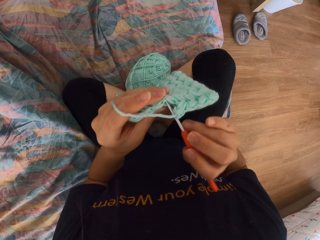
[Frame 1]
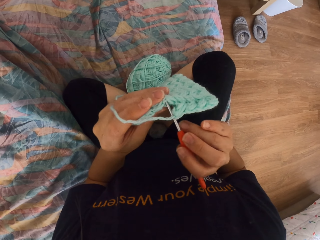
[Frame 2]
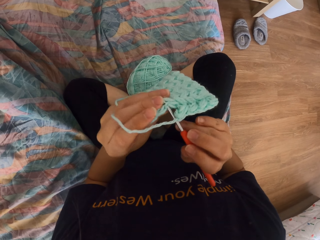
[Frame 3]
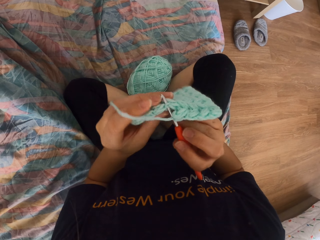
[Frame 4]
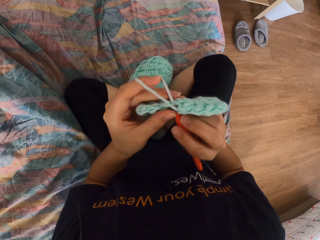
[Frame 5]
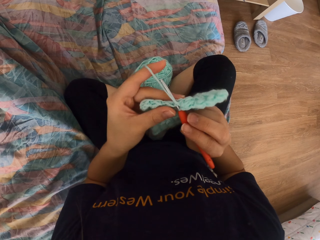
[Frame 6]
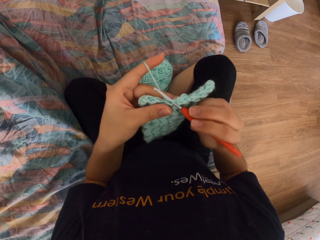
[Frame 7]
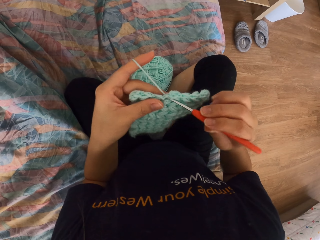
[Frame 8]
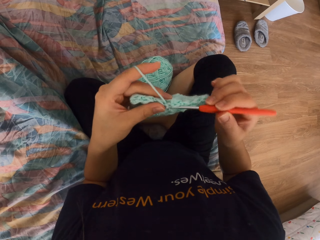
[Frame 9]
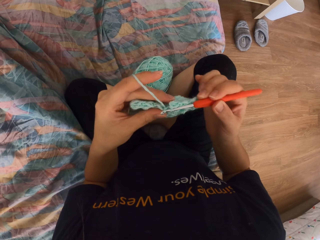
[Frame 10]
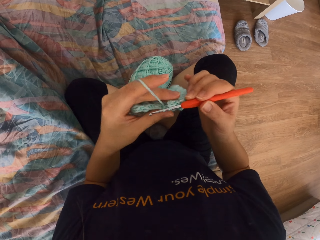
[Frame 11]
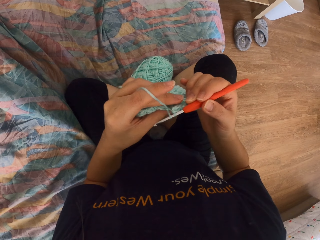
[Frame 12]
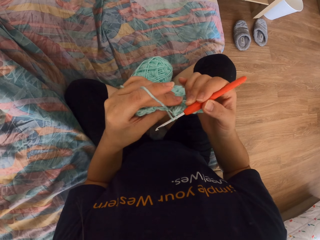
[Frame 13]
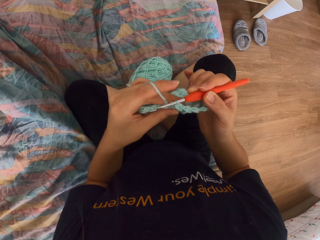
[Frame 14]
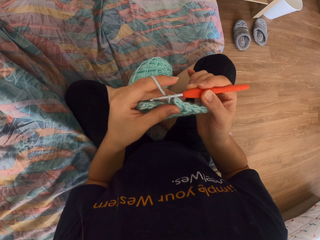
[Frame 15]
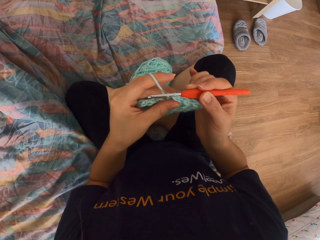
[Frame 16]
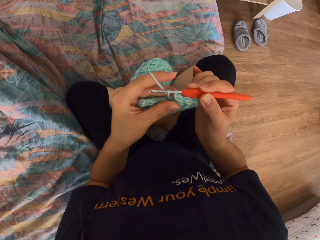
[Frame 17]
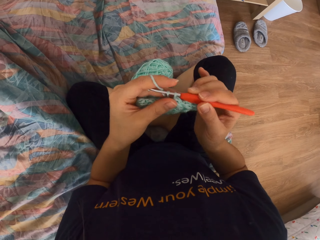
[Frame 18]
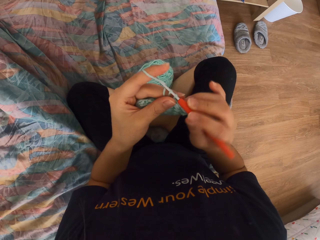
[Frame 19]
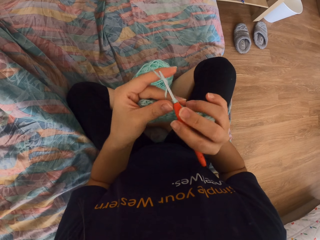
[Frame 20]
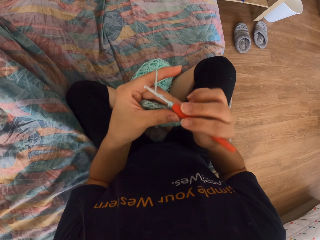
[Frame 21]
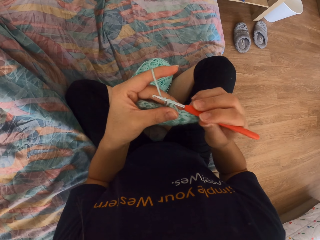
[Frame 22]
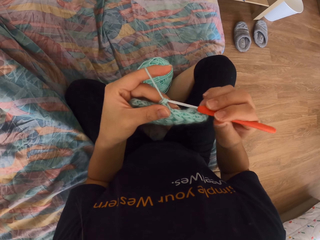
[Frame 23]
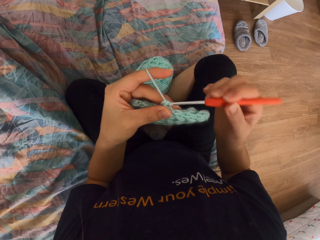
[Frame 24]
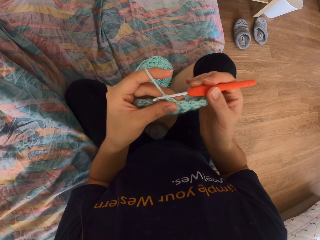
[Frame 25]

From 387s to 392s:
The camera wearer knits the fabric with the knitting crochet.

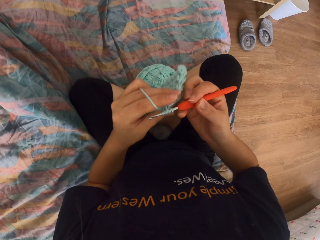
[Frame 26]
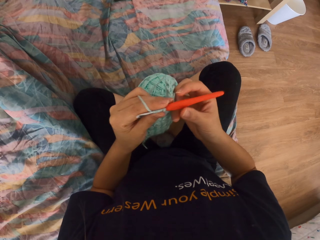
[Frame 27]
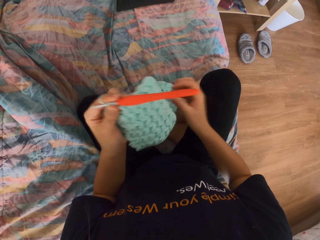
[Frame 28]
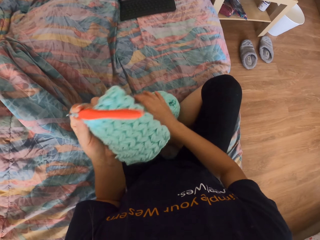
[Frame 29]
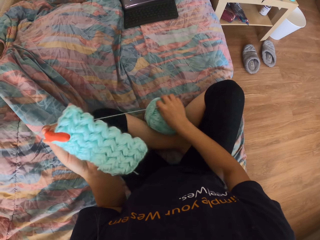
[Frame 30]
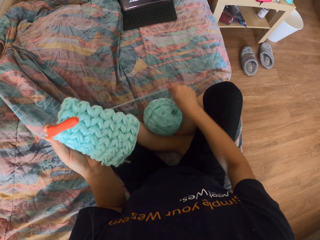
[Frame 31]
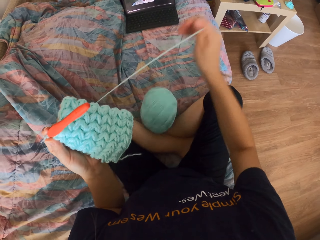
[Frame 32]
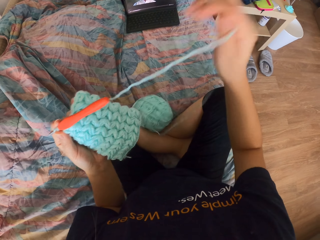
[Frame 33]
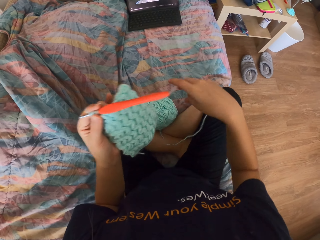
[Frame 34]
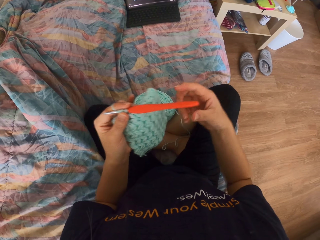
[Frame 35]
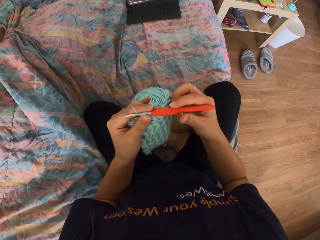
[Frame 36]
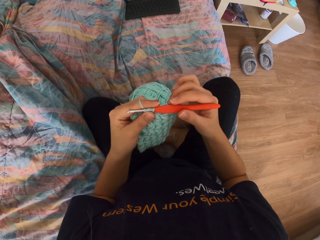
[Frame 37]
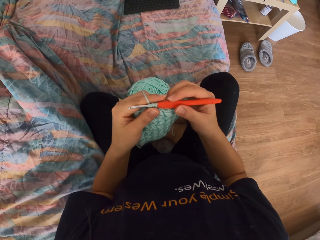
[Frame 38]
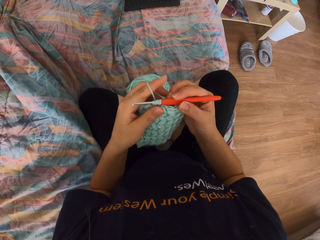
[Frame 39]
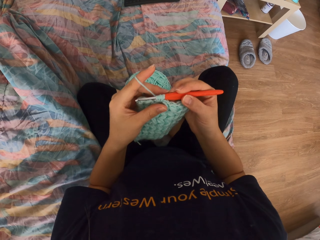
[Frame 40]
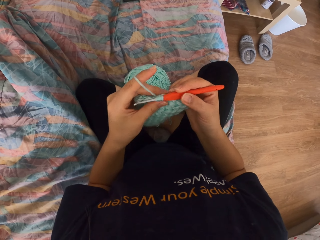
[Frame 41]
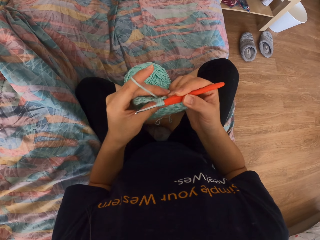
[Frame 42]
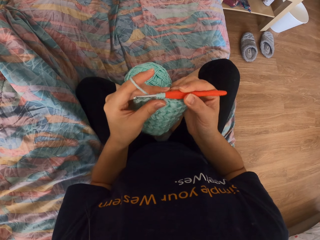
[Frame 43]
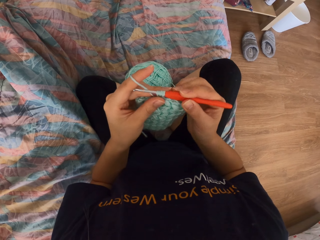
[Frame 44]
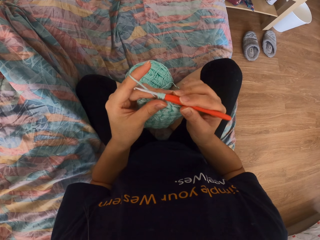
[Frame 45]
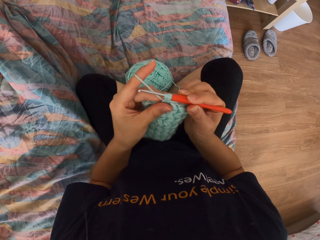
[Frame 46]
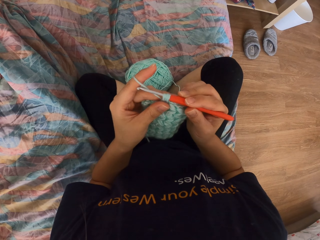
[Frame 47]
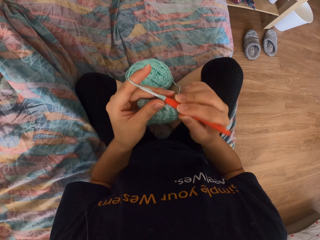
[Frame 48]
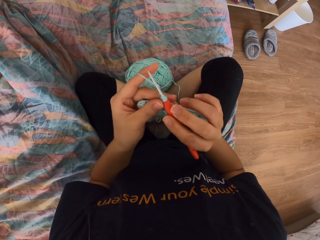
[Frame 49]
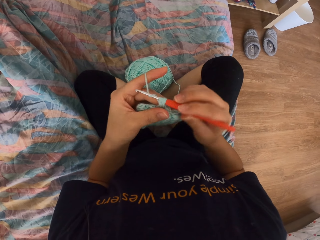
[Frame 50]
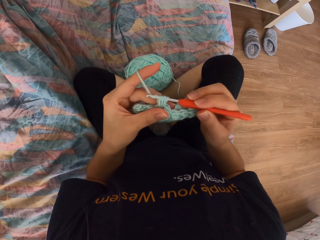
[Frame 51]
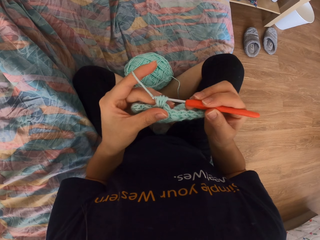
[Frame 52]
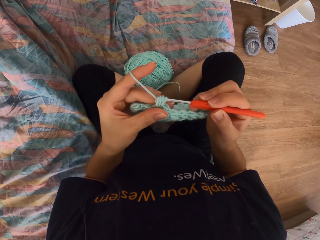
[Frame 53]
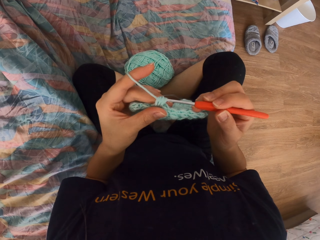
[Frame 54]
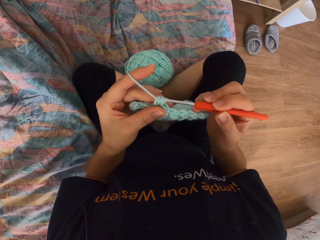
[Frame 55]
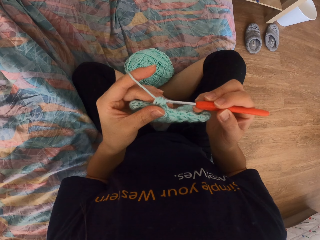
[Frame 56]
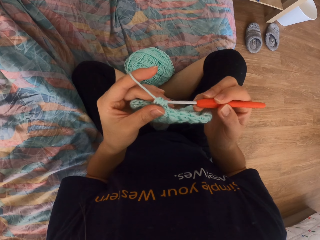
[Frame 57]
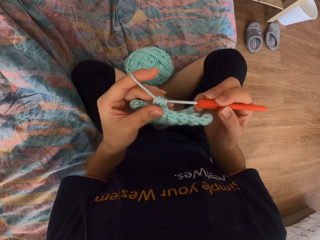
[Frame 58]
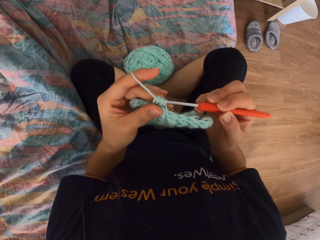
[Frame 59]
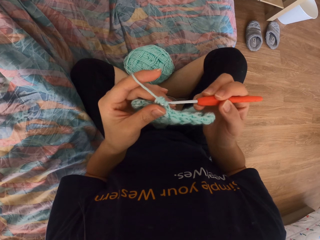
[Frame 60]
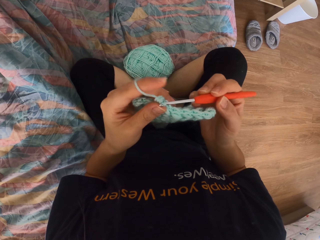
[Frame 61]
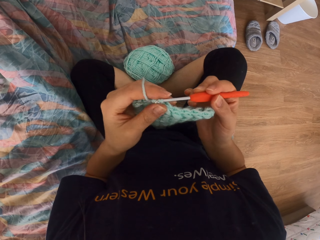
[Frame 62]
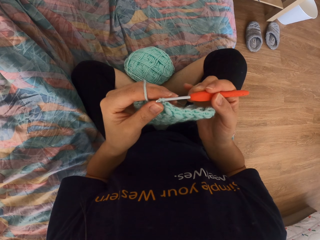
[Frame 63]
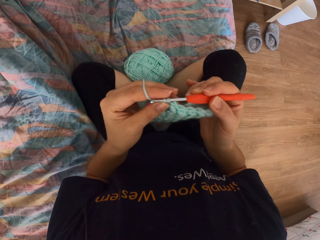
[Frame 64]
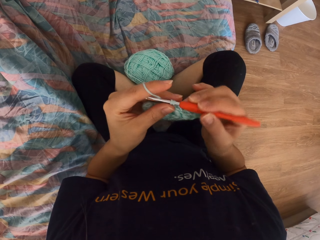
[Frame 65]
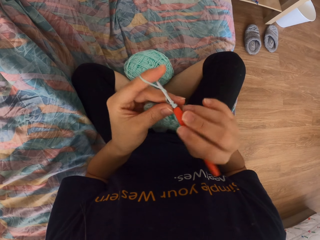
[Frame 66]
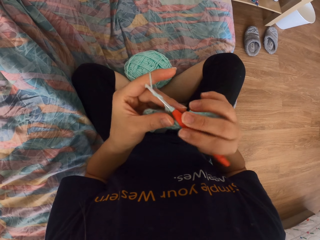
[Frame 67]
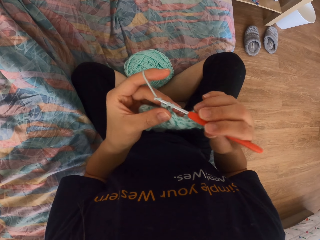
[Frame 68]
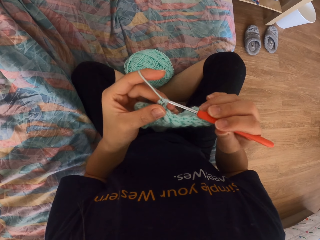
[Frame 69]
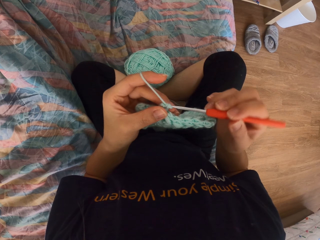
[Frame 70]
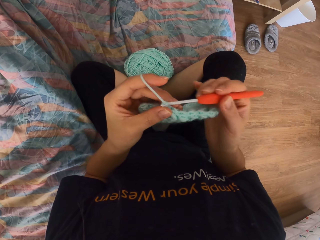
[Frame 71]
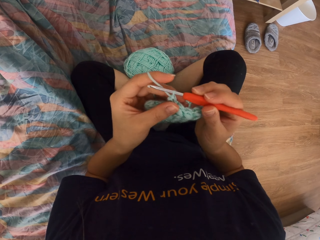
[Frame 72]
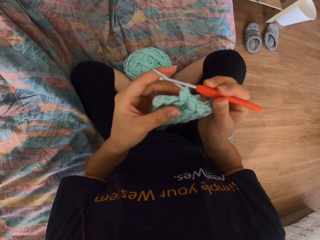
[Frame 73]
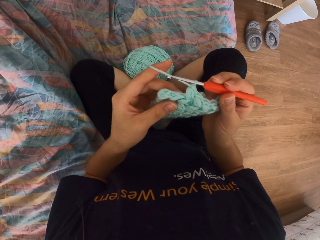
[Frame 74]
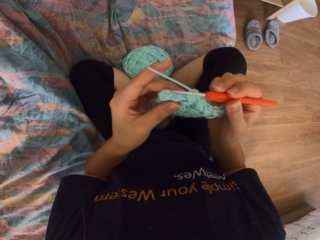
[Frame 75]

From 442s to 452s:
The camera wearer pulls the thread. They remove a knitting rope from the yarn. They knit the fabric with the knitting crochet.

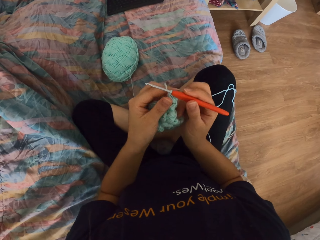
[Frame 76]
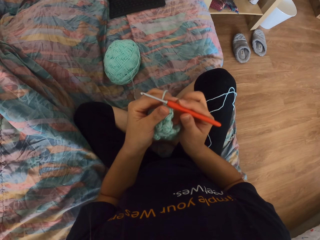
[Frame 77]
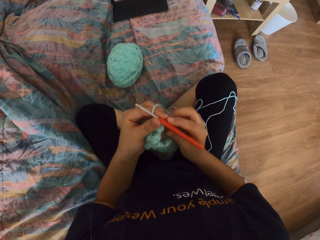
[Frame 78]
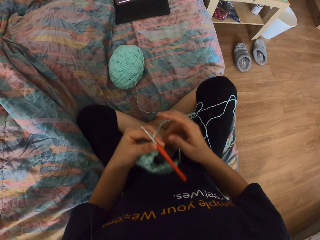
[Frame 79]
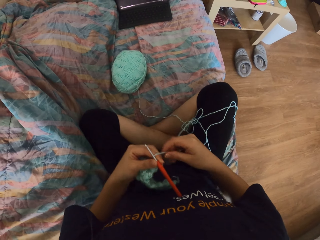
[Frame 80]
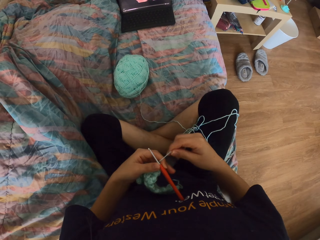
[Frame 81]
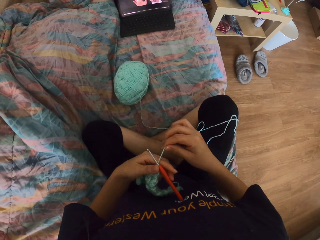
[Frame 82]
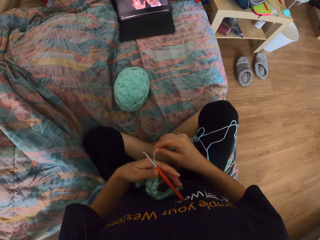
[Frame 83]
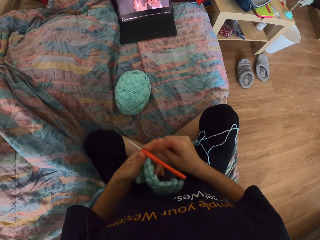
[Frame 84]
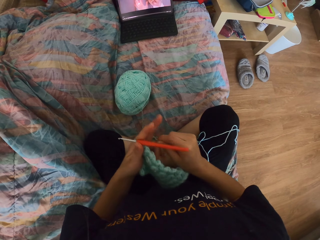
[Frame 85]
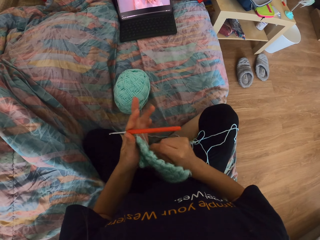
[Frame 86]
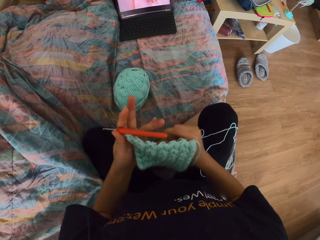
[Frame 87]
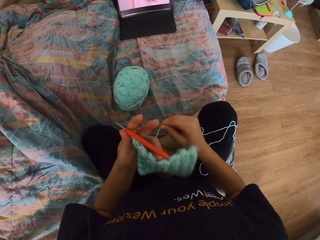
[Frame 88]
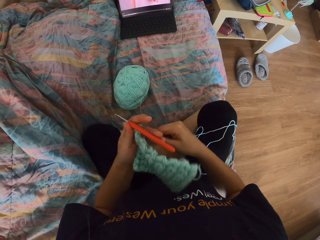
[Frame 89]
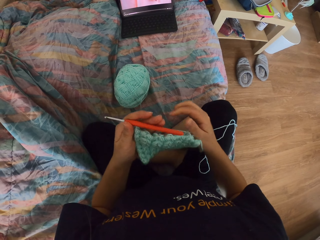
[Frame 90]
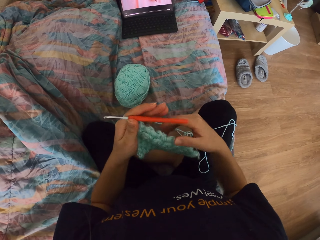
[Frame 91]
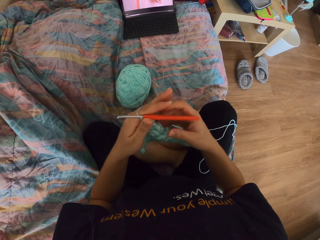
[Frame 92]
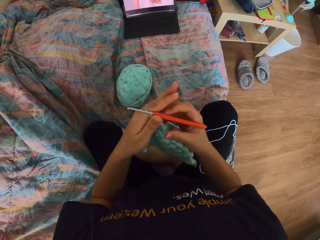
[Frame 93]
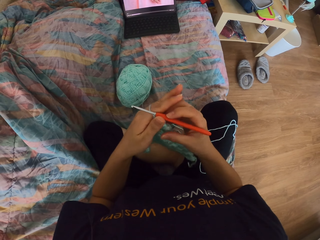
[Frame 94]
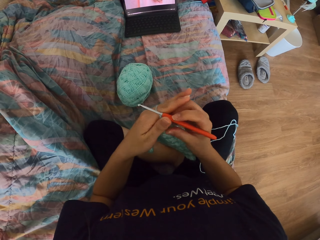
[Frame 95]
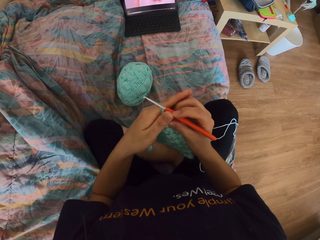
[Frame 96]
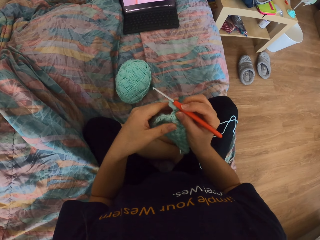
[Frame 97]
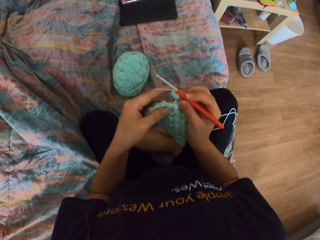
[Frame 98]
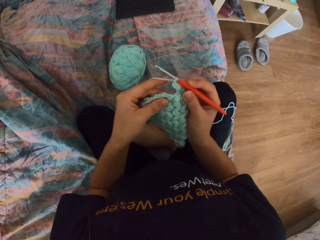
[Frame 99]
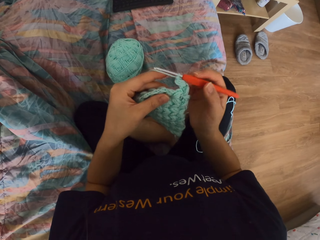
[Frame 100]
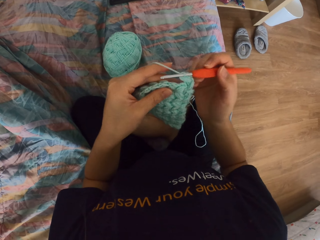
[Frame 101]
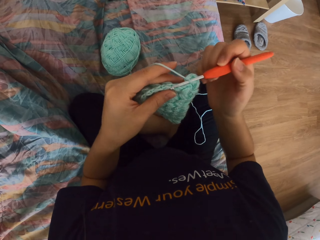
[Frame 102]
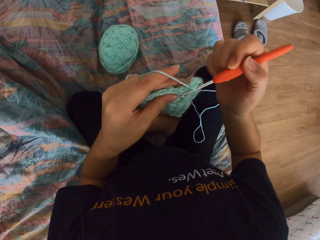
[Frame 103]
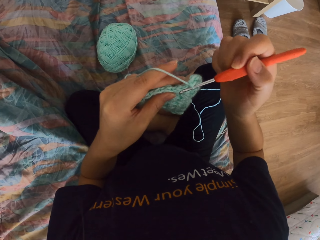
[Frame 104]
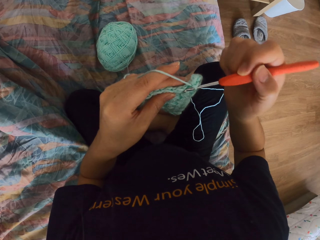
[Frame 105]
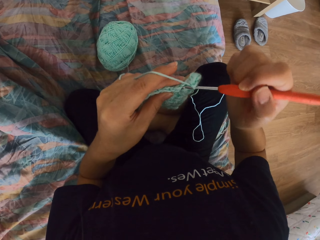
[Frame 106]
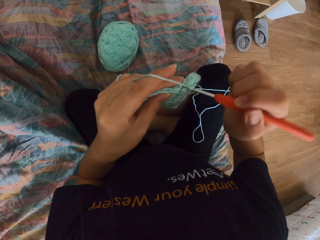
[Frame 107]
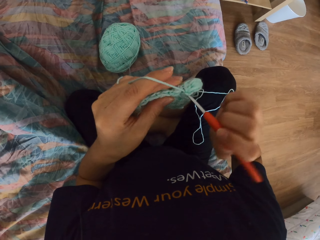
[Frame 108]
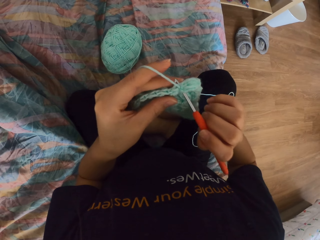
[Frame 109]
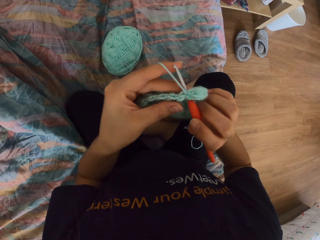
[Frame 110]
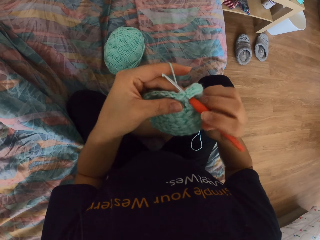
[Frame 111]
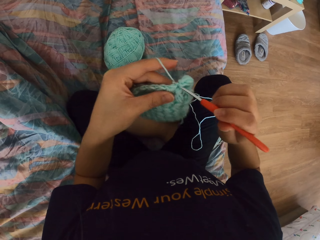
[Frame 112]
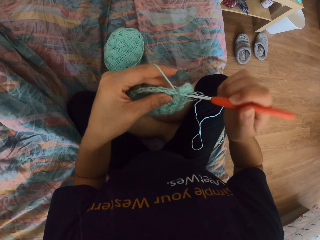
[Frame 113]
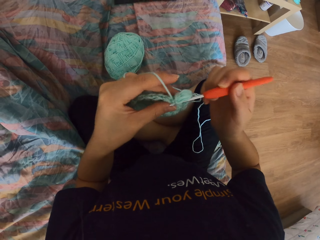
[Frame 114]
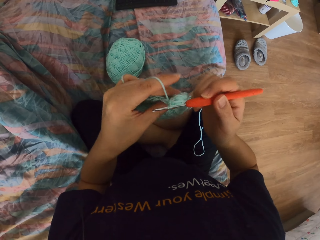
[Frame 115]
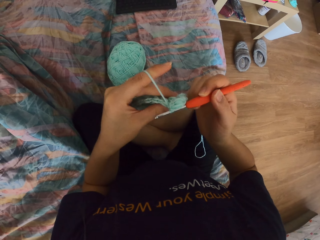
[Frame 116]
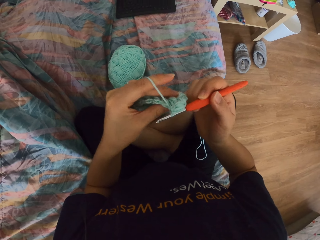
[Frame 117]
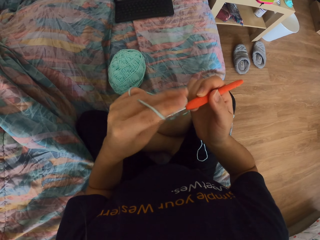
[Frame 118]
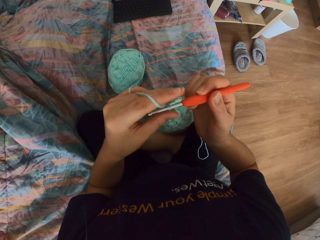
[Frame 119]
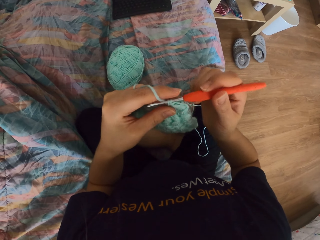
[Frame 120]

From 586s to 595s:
The camera wearer ties the thread around her fingers. She knits a fabric with a knitting crochet.
